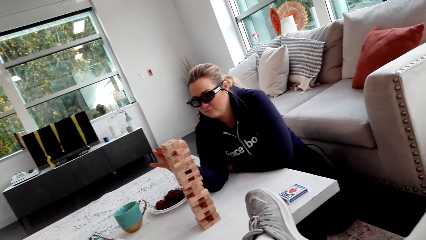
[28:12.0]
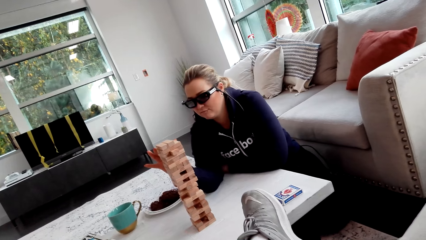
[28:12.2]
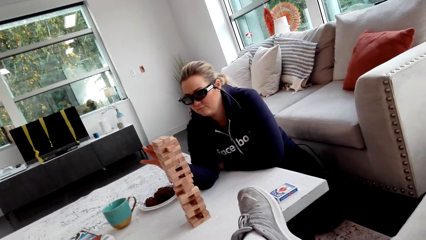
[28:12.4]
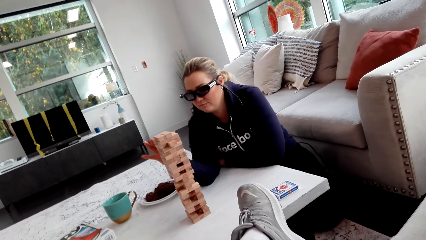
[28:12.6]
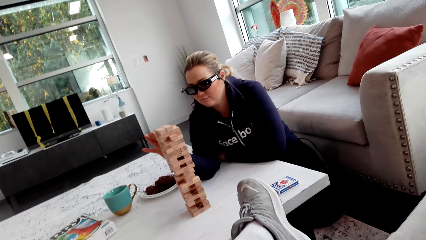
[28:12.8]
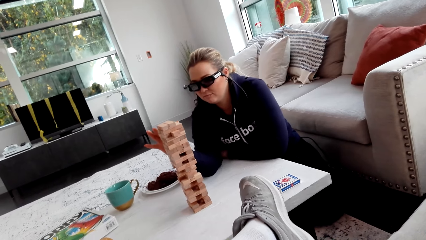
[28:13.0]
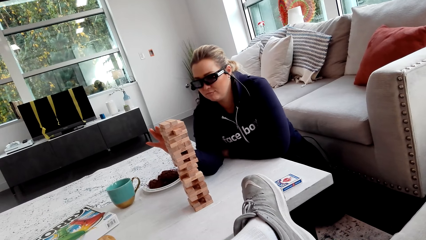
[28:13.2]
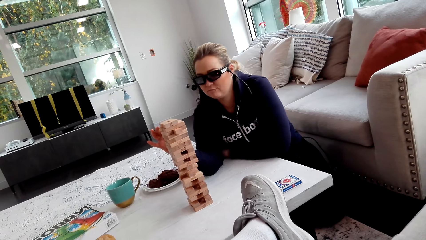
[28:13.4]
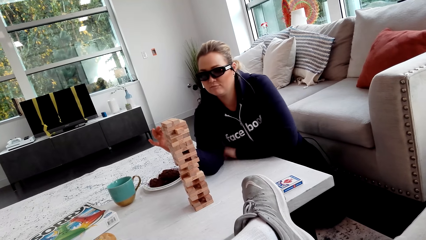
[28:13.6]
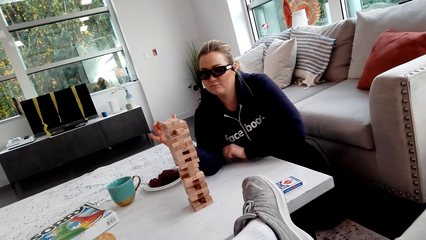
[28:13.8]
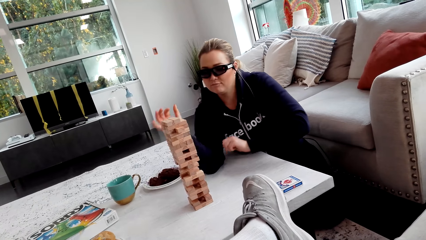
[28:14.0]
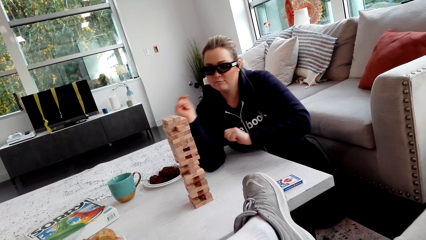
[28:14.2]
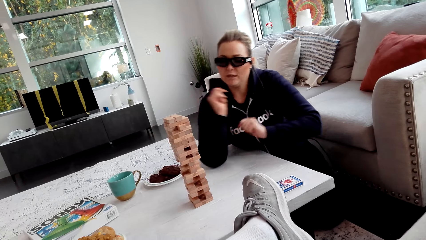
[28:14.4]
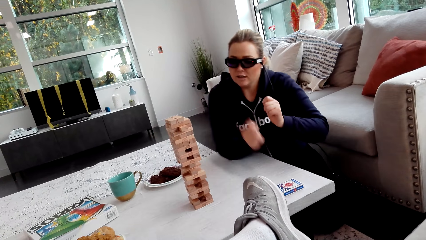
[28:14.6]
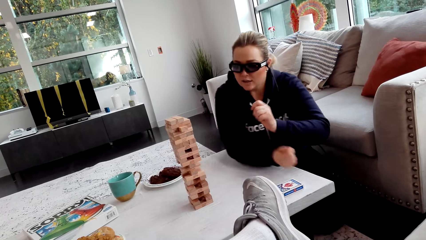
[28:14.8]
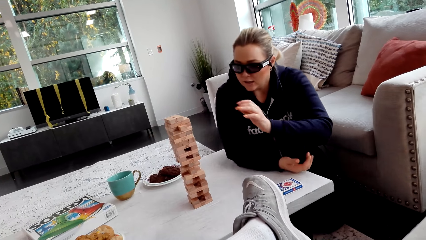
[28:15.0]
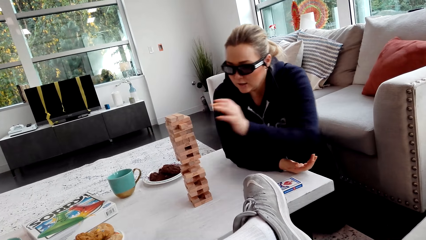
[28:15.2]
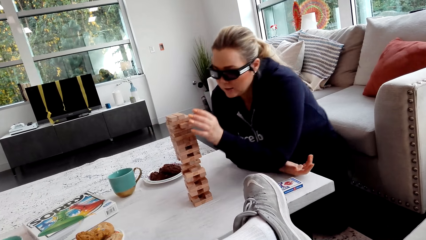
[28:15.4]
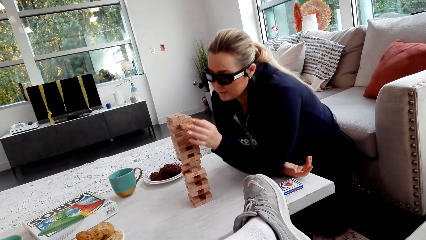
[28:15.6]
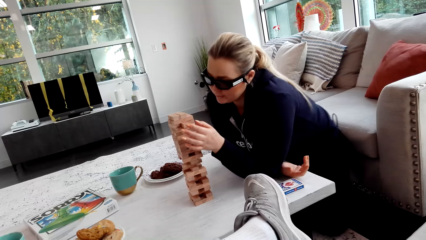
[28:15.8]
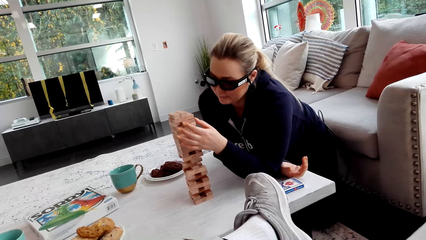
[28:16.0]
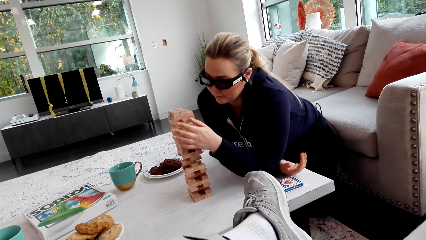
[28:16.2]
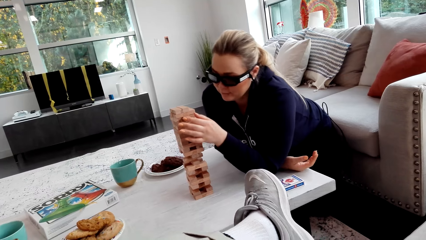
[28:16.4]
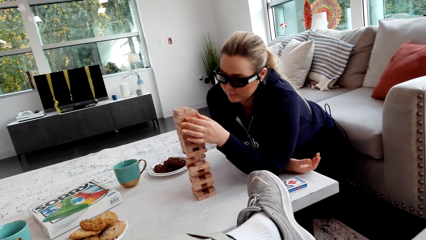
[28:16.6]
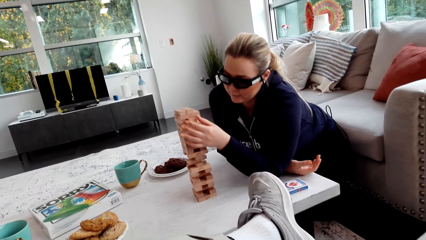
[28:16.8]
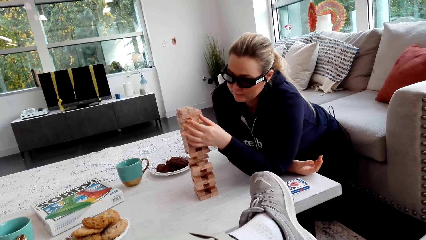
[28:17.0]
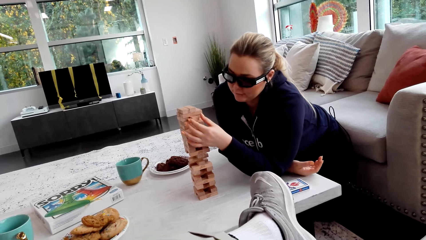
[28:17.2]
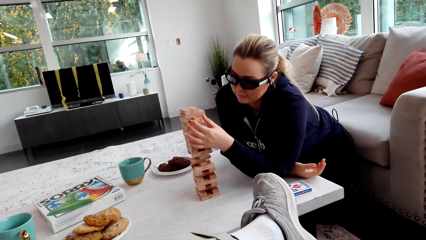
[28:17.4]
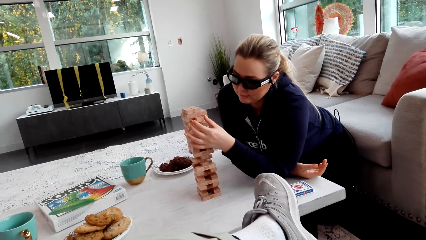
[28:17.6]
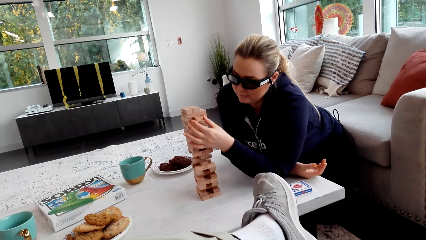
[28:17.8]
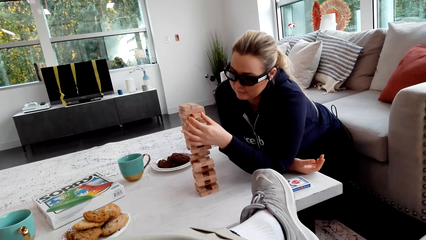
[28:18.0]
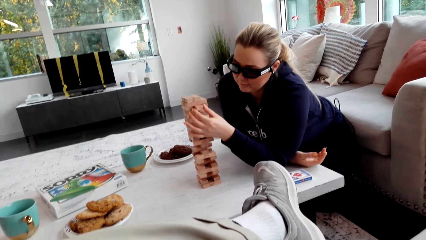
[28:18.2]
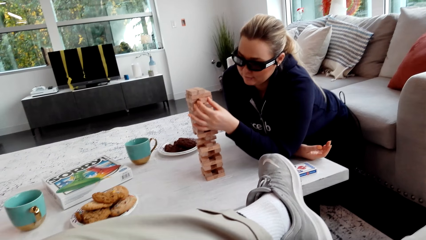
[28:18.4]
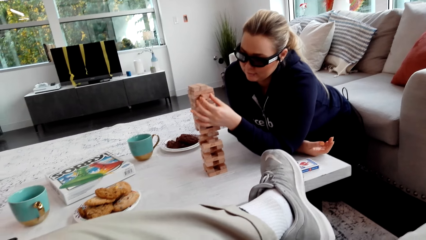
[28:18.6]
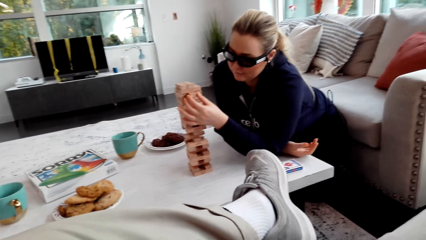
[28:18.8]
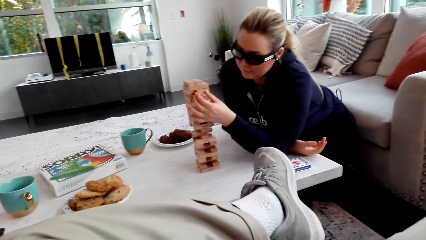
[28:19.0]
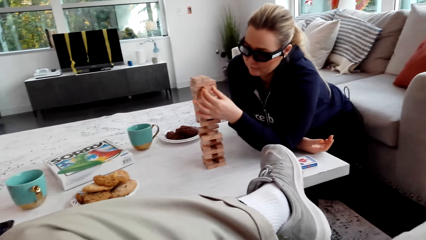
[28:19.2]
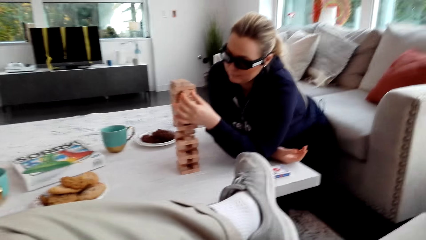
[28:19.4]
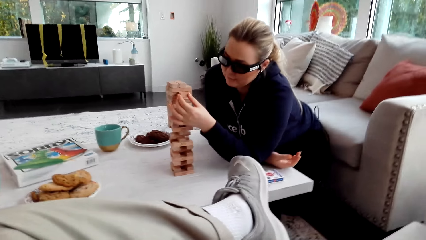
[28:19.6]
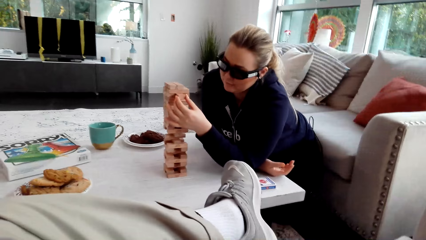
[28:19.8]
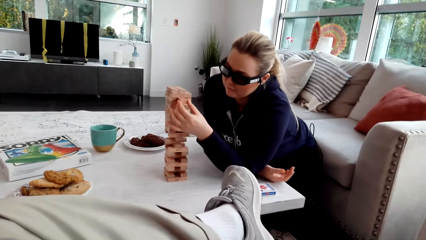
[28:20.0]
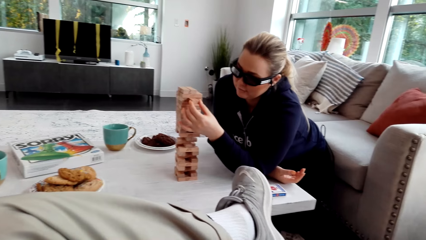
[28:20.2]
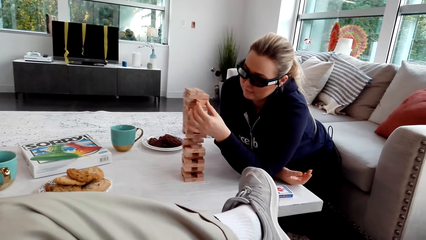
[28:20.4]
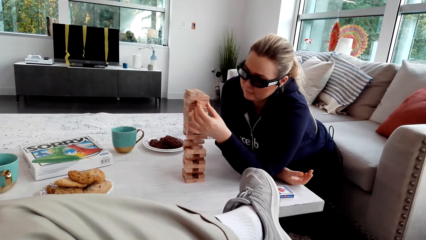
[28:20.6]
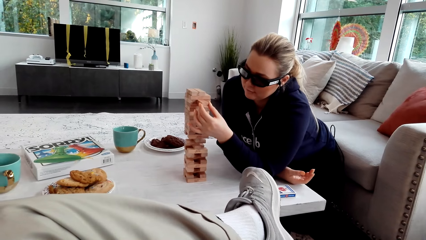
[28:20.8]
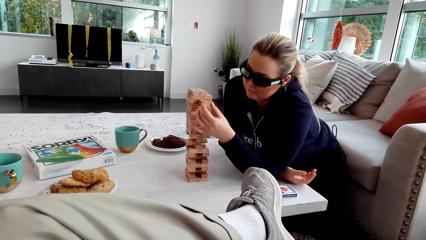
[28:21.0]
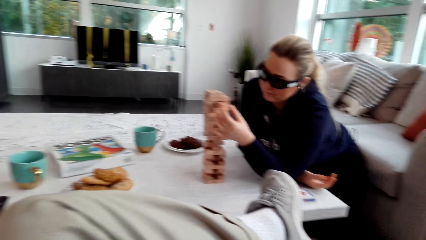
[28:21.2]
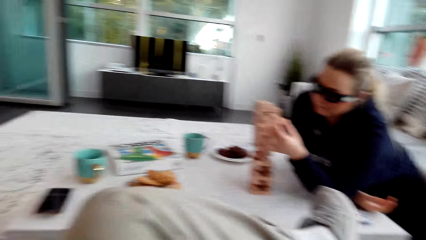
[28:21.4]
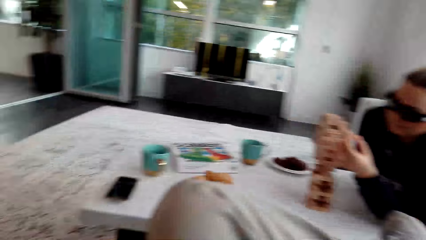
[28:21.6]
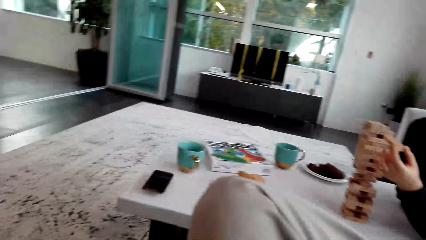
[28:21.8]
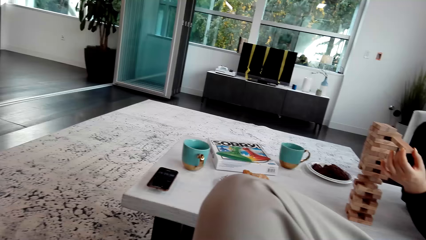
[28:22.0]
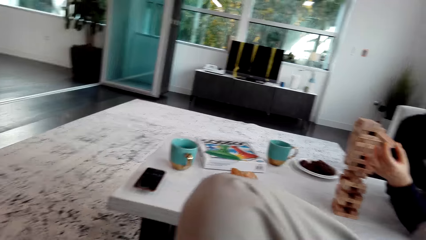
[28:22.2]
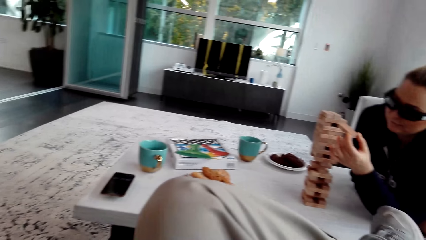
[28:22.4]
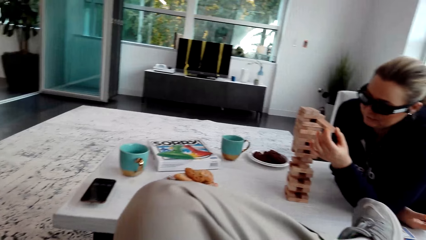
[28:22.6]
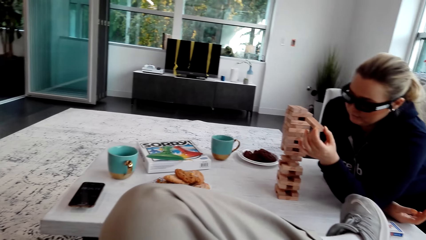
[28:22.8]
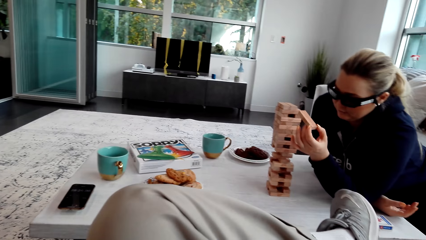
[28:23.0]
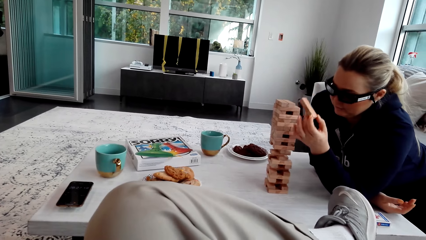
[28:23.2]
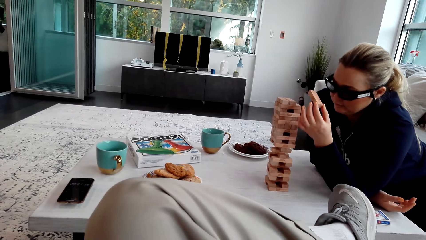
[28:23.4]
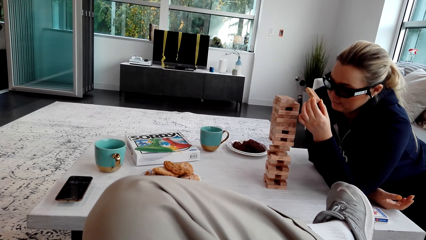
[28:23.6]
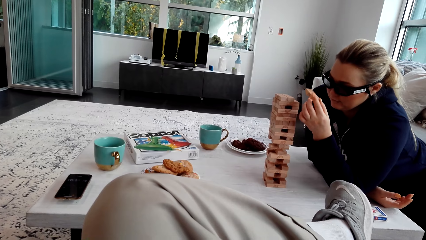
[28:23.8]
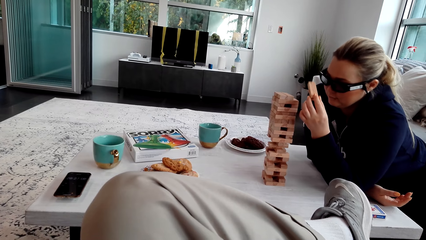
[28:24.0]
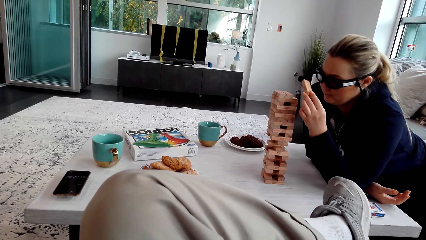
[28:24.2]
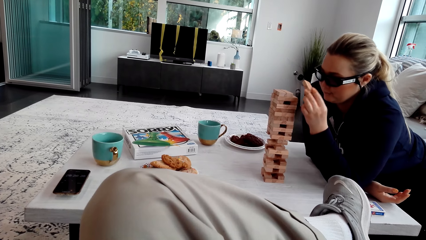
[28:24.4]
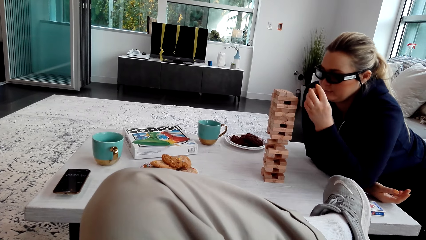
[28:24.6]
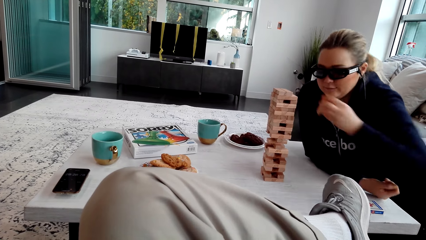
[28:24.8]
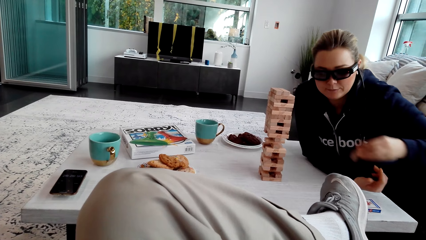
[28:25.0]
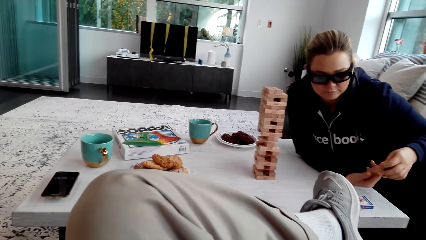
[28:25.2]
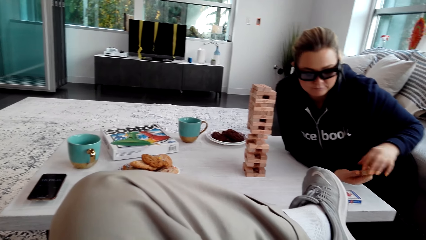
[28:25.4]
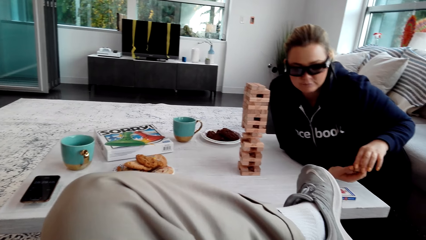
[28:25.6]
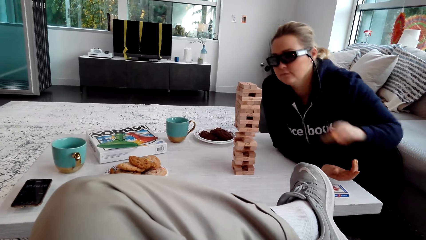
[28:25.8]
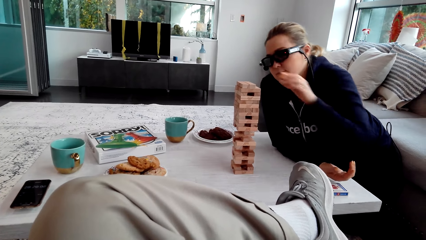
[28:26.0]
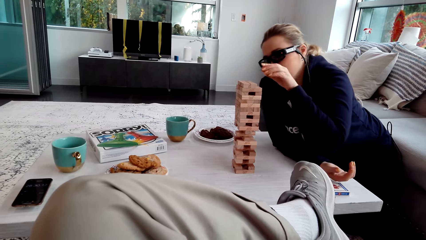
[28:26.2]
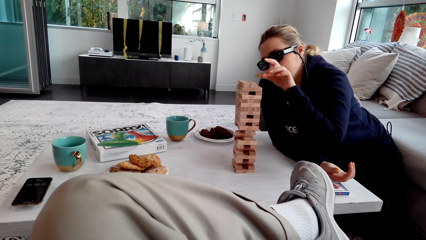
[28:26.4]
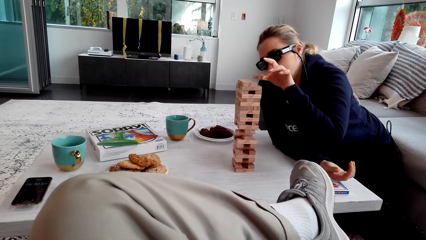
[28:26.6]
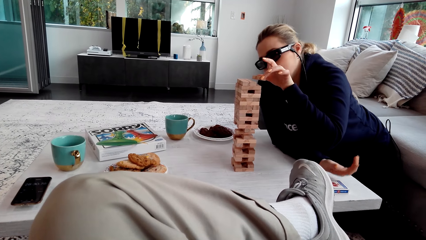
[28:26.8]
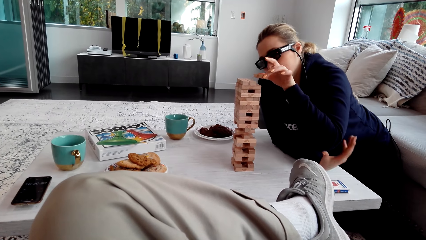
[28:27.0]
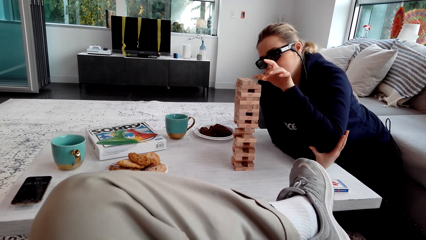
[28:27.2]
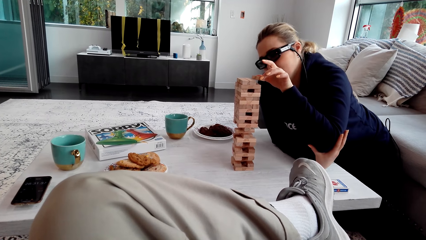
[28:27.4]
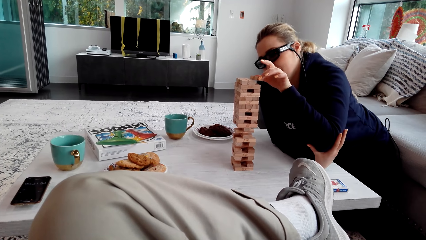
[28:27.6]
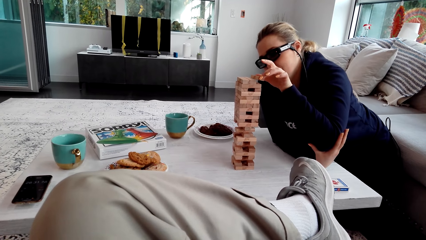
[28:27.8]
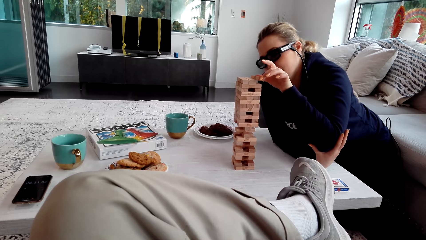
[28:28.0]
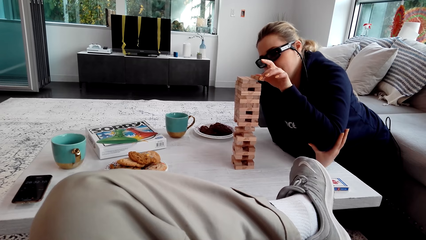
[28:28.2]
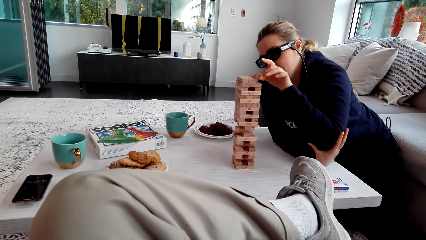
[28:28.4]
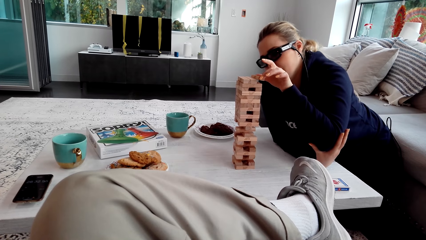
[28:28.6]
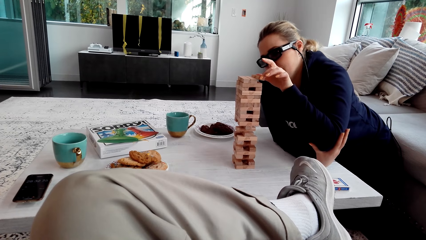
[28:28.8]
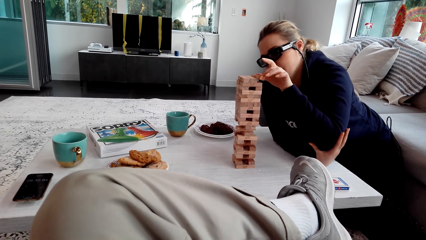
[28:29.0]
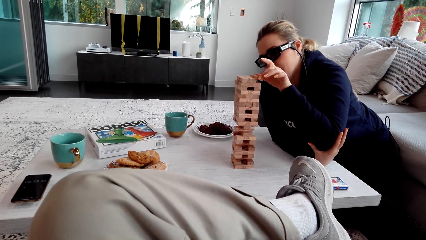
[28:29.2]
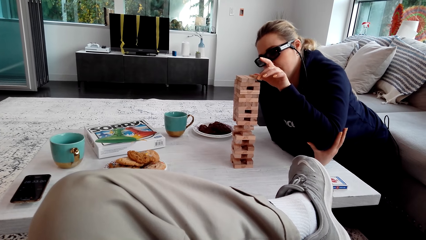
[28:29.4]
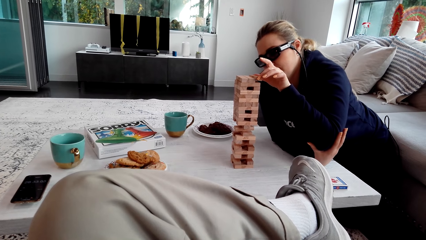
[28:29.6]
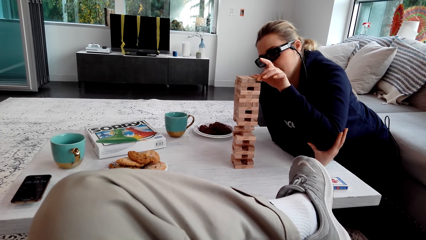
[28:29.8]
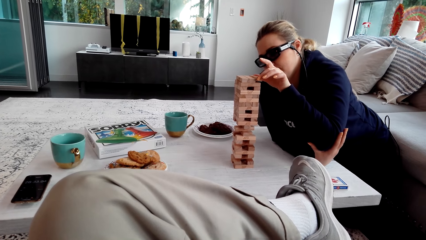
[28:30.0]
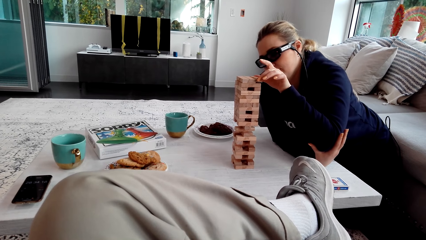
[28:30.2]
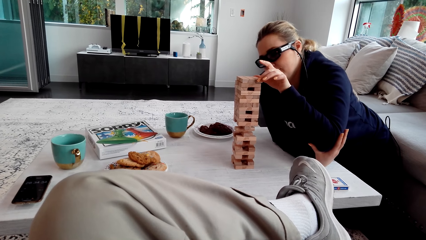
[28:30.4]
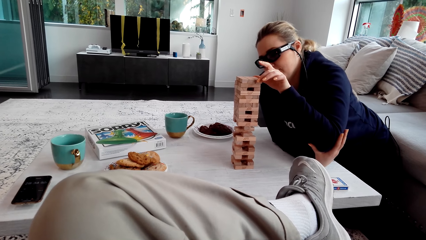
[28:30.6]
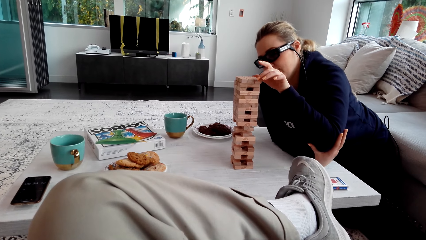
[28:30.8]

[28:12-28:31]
The camera wearer talks to a woman. The woman removes the wooden jenga piece with her left hand. The camera wearer looks around. The woman holds the wooden jenga piece with her left hand. The woman holds the wooden jenga piece with both her hands. The woman puts the wooden jenga piece on the top of the jenga with her left hand.
